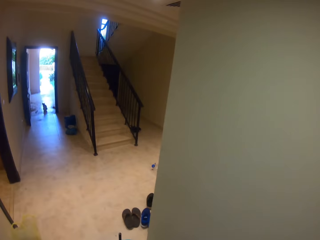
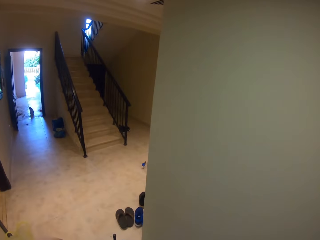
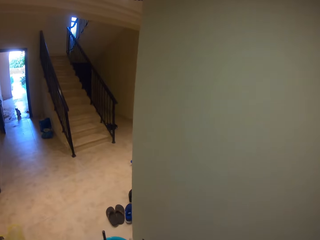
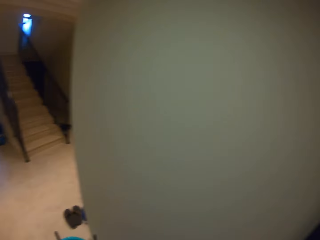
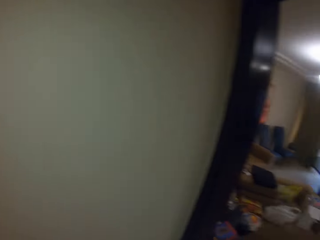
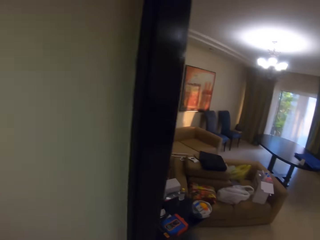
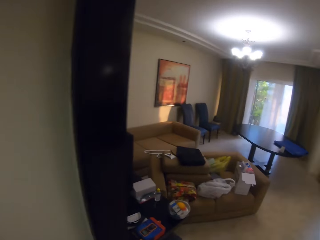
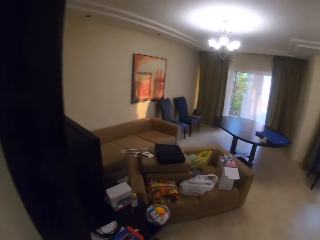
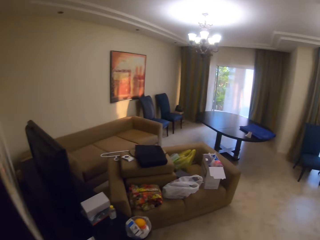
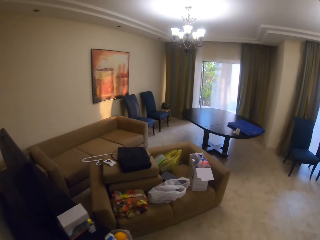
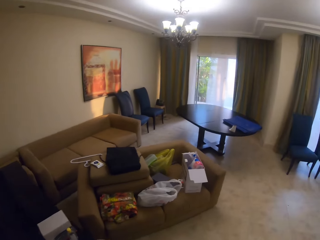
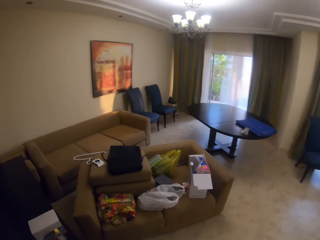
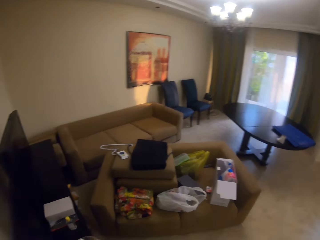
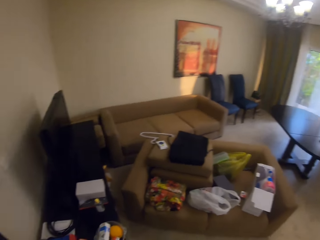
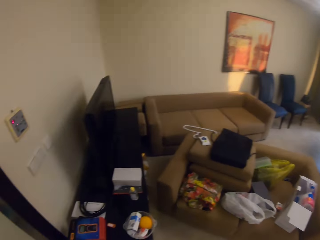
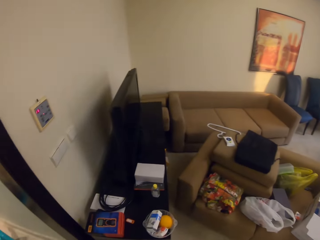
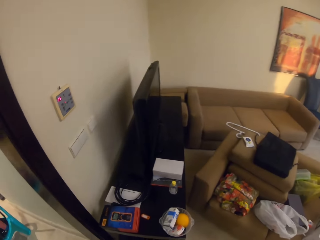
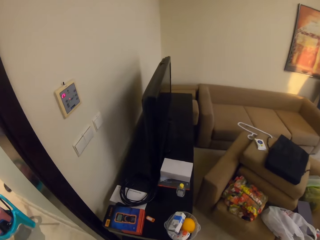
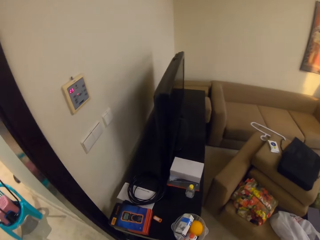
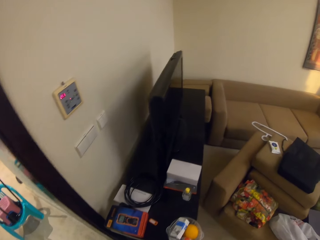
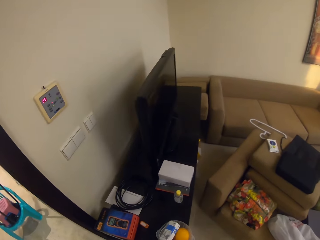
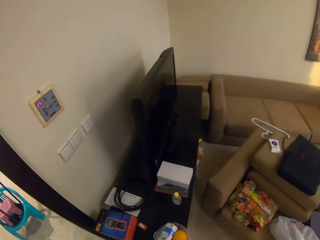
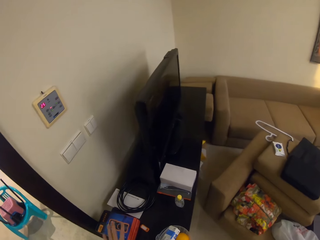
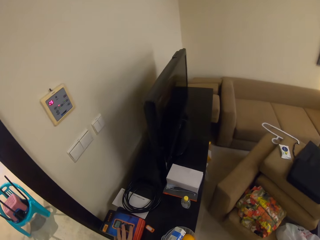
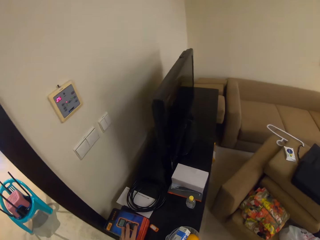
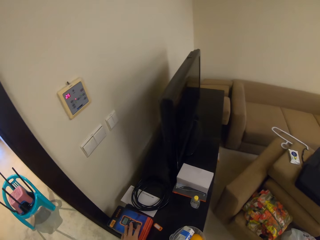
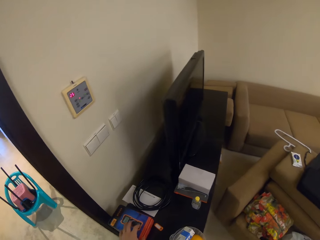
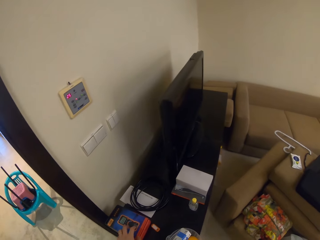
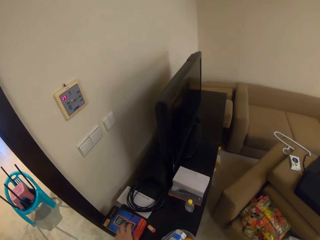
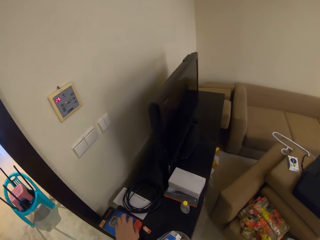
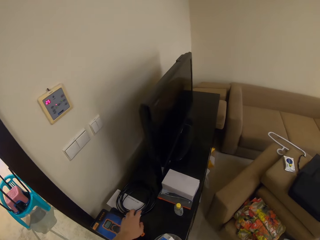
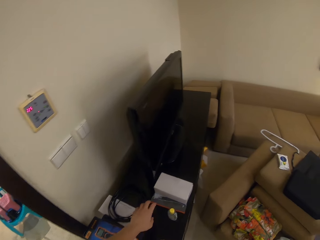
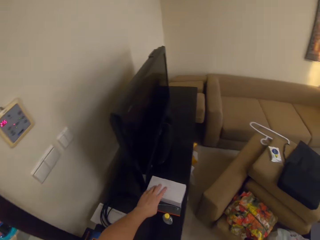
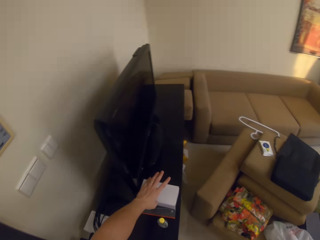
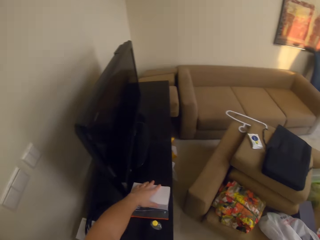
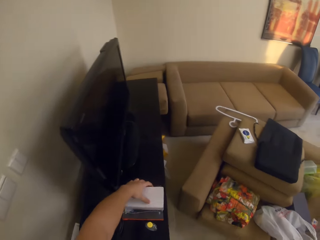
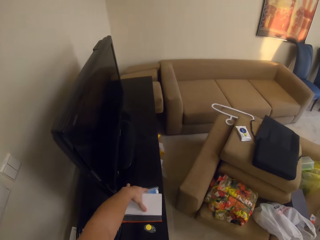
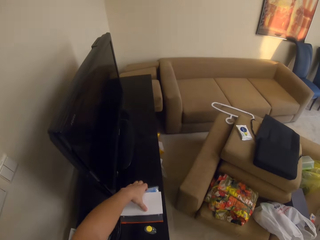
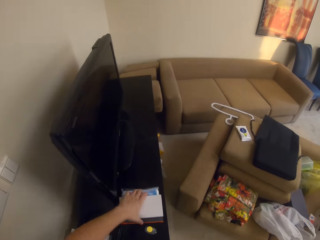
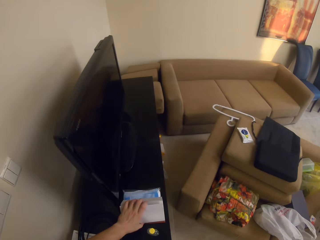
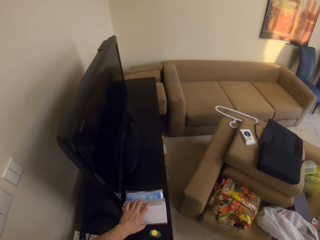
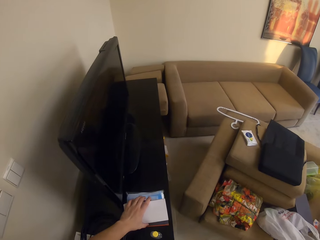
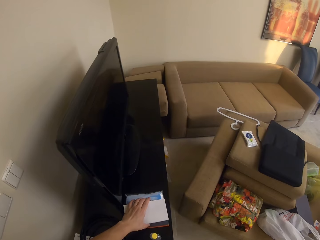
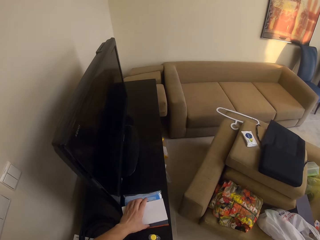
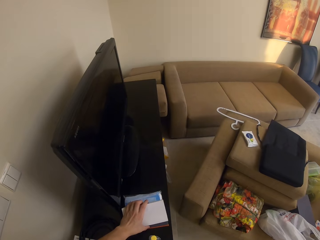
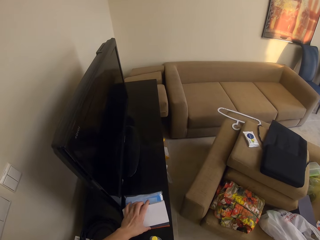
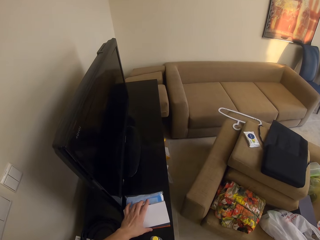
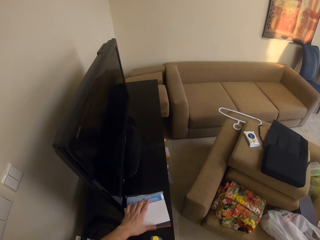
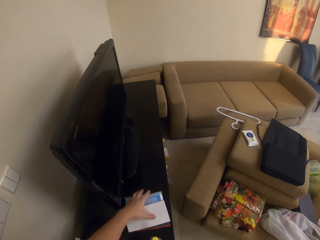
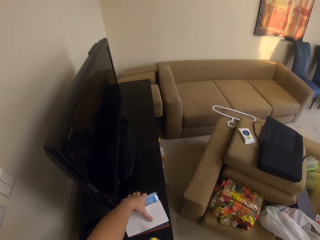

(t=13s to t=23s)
The camera wearer moves towards the sitting room. They touch the box. They pick up the box.

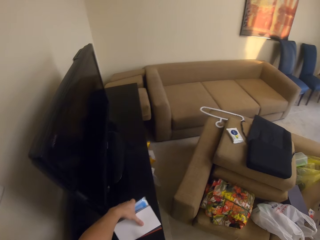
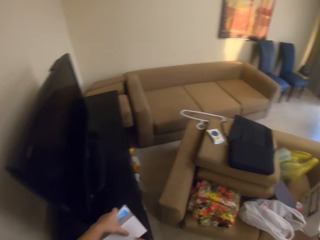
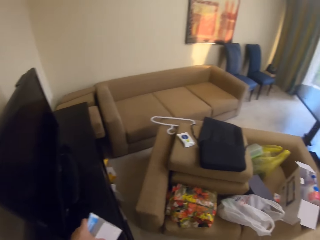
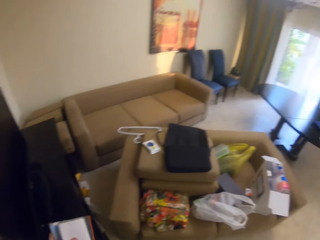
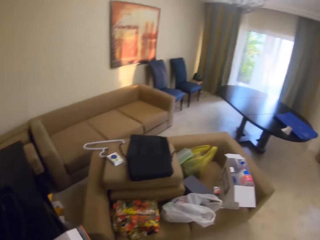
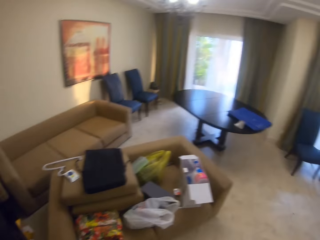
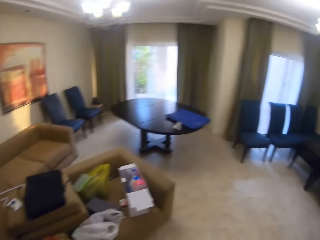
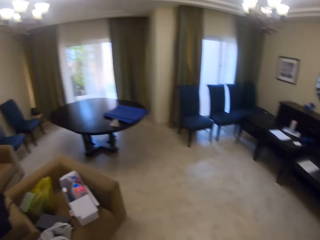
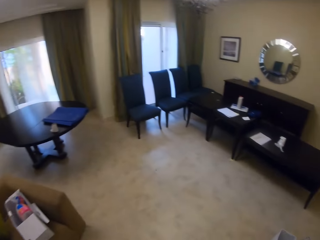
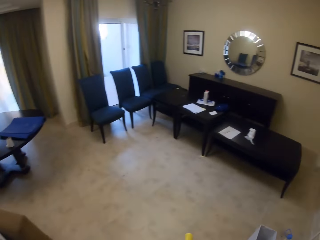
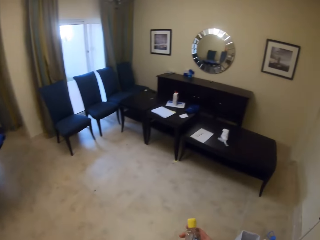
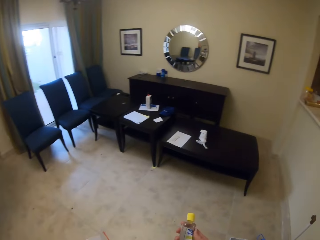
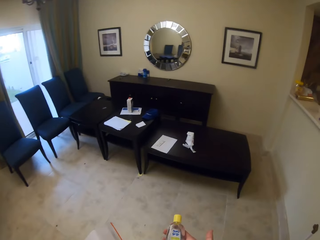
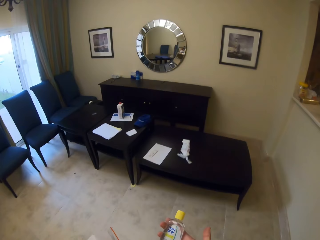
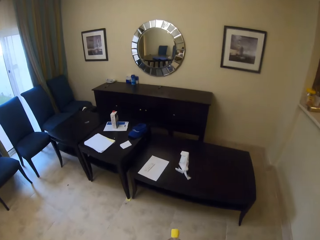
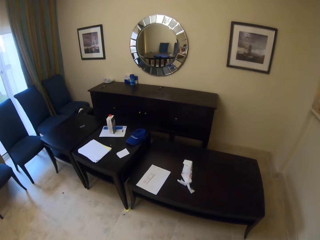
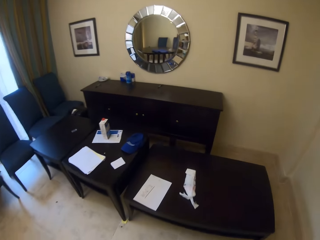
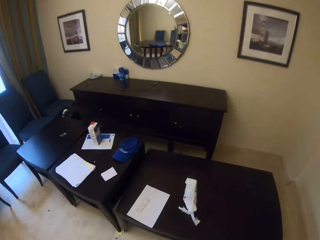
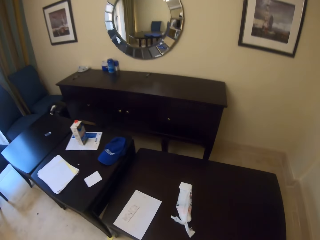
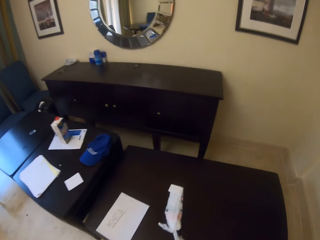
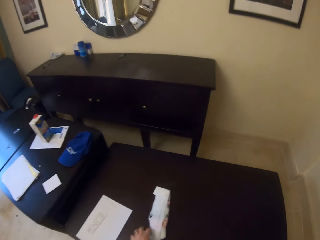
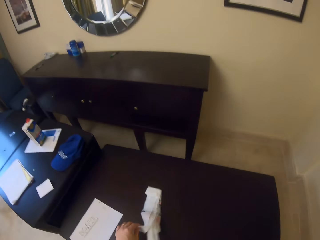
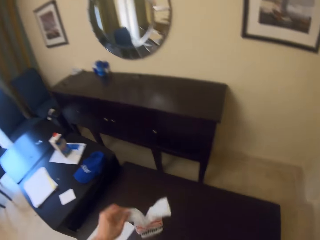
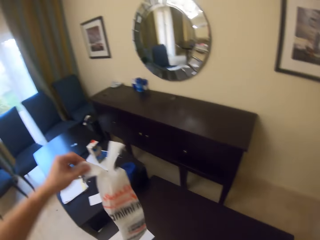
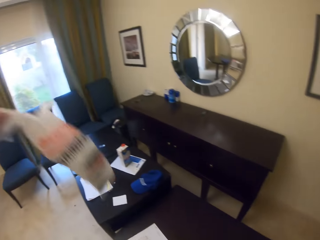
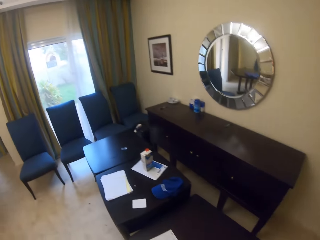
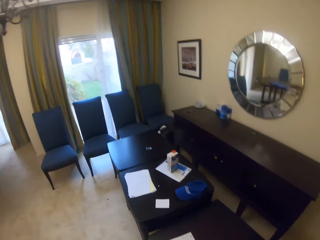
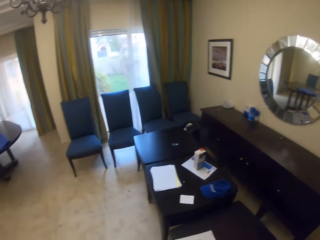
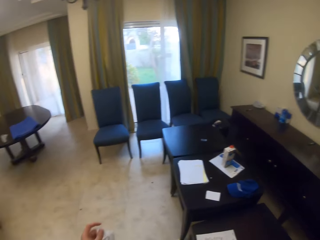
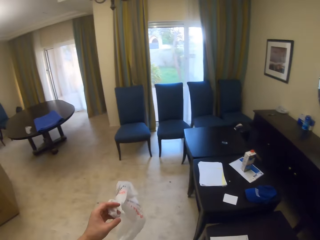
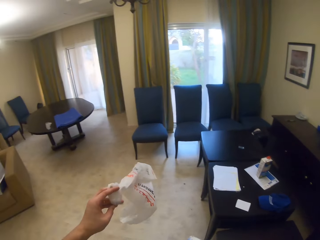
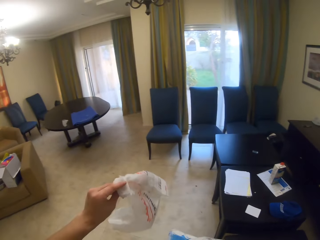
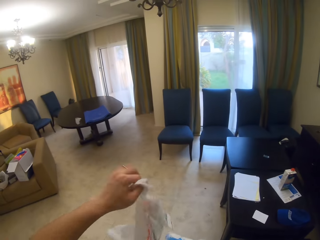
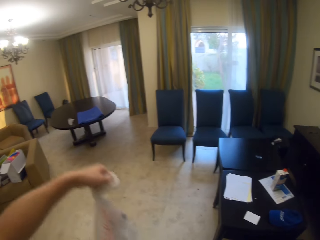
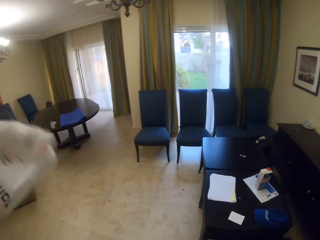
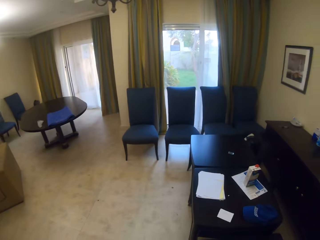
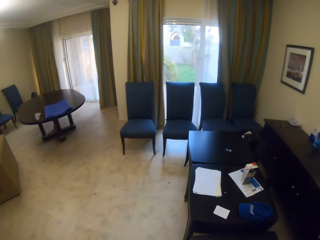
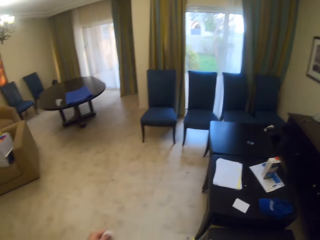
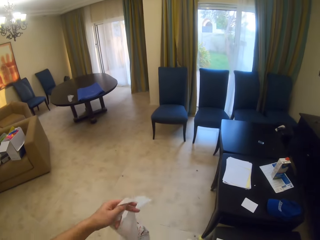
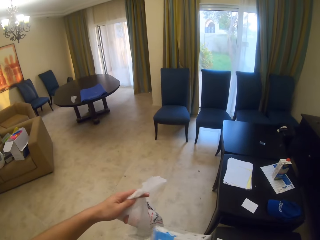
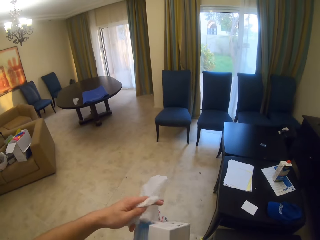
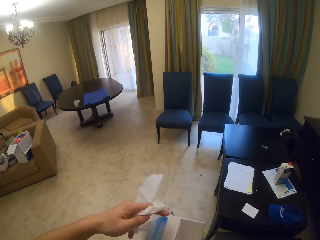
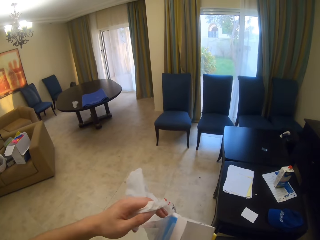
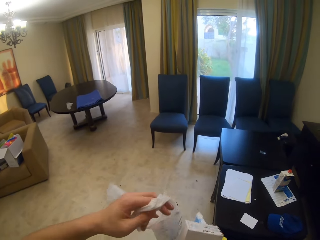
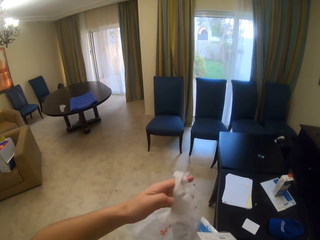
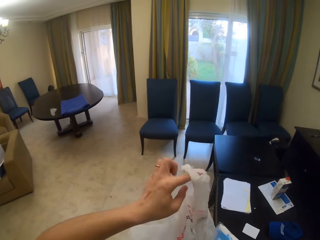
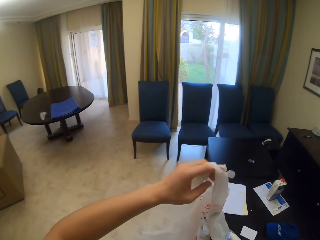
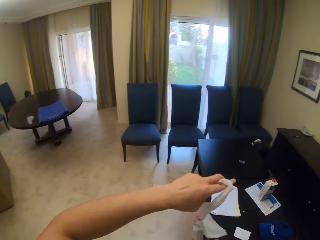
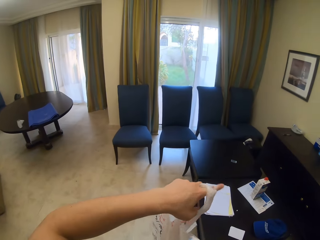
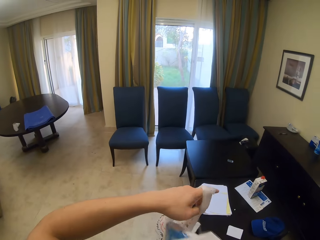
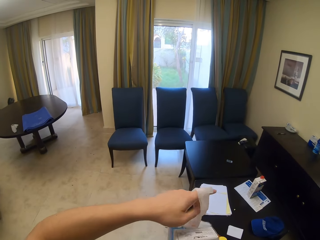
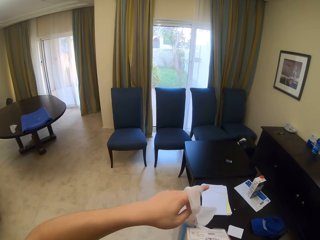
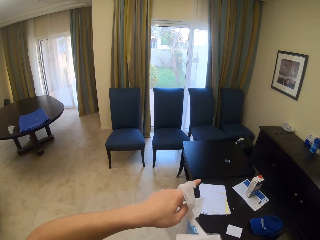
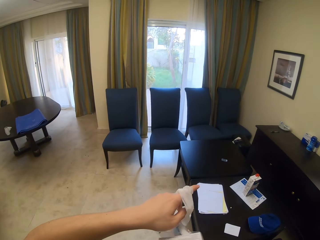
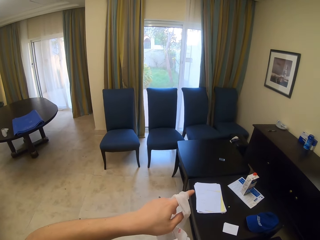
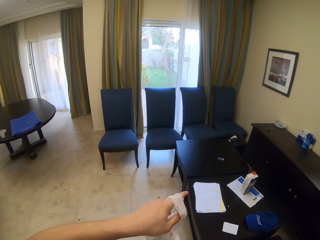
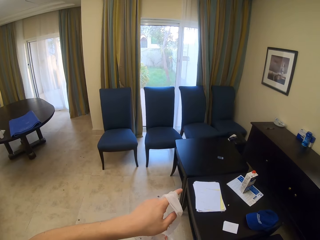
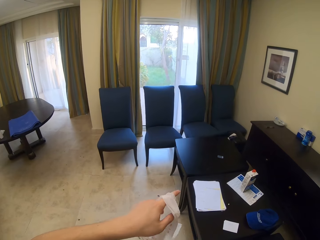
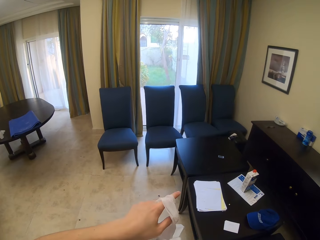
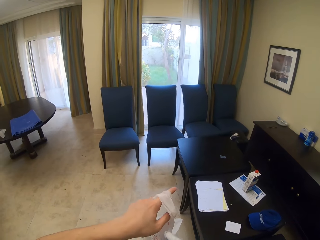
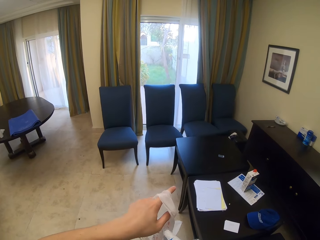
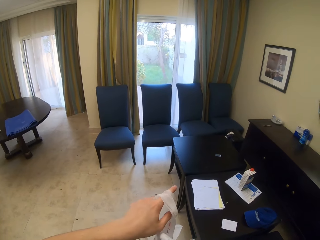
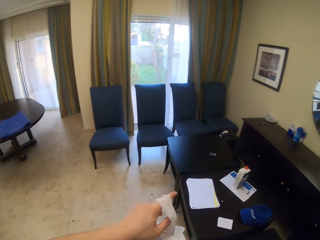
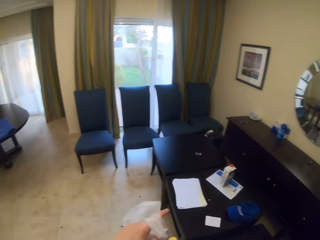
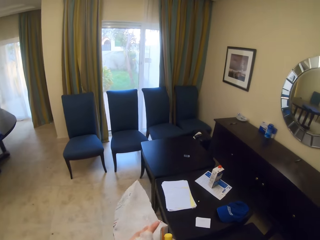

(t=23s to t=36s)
The camera wearer walks and looks around. They pick up the nylon paper bag on the table. They shake the paper bag. They put the box in the nylon paper bag.
